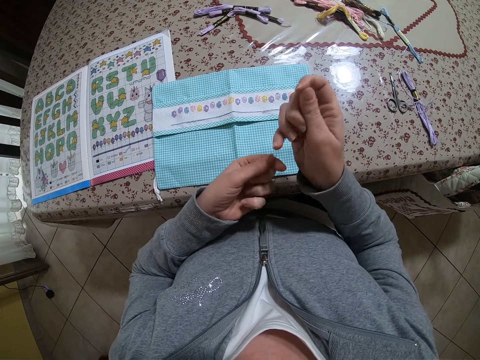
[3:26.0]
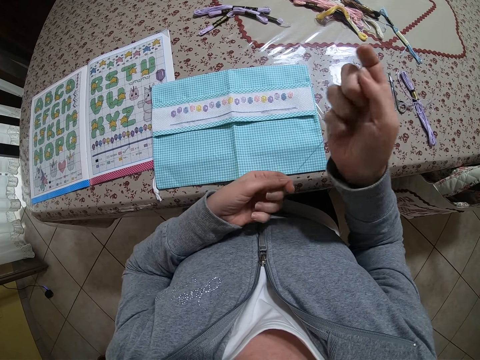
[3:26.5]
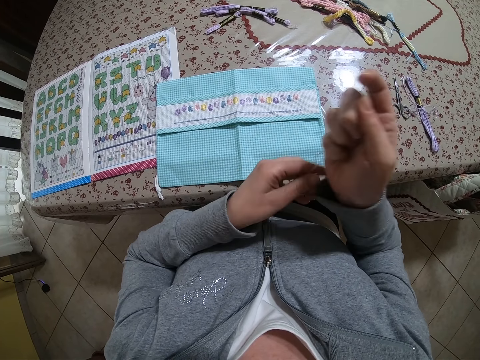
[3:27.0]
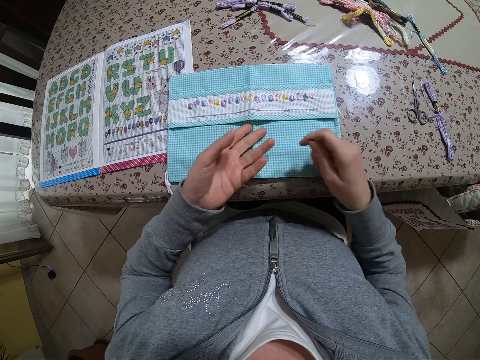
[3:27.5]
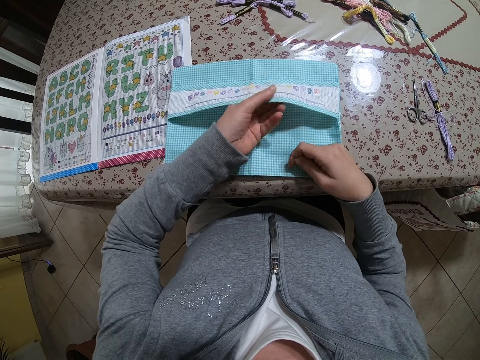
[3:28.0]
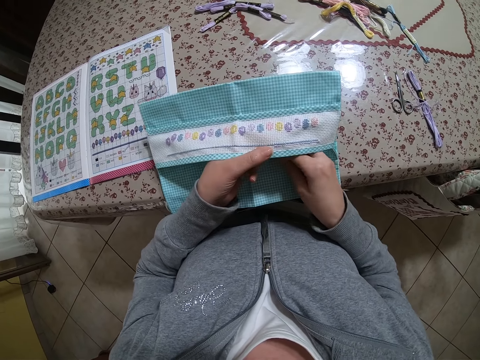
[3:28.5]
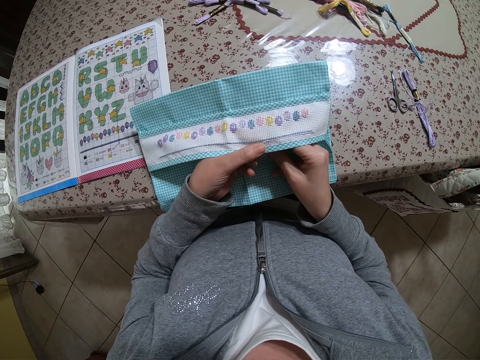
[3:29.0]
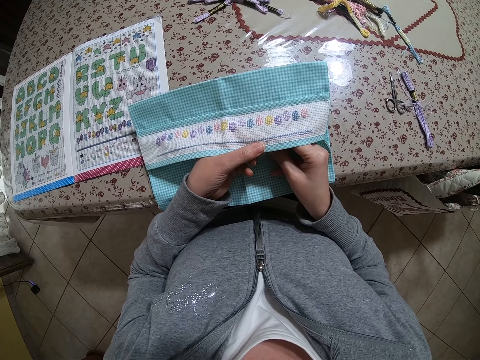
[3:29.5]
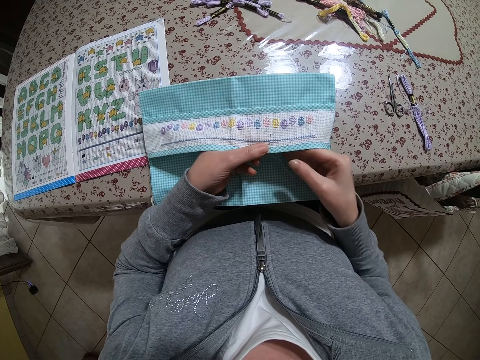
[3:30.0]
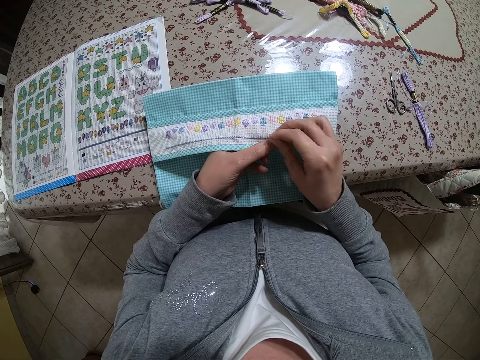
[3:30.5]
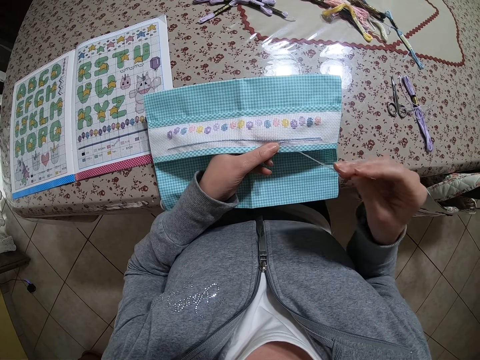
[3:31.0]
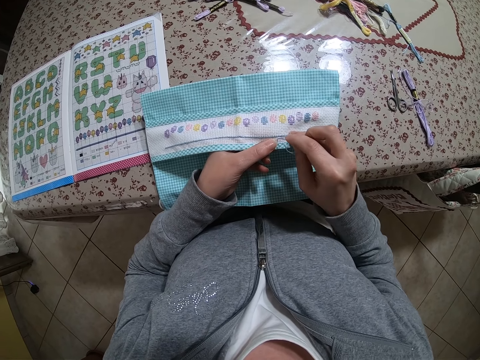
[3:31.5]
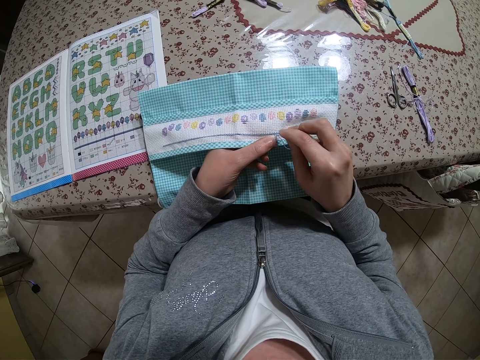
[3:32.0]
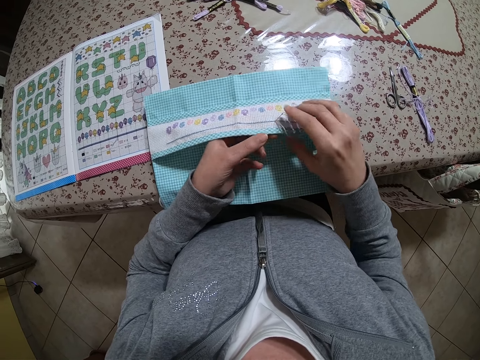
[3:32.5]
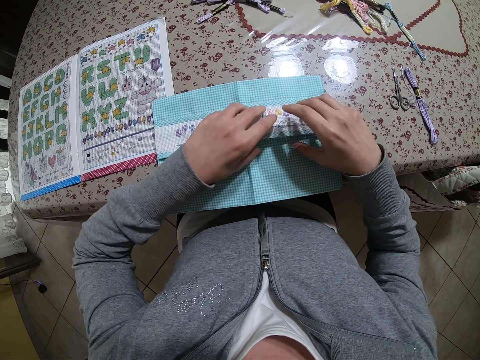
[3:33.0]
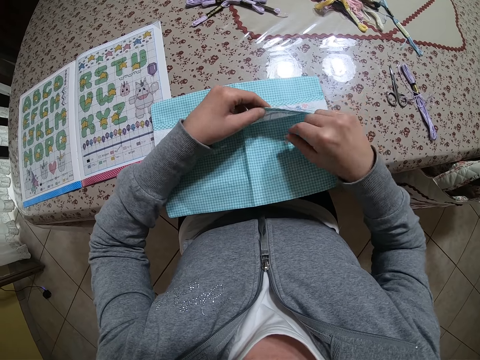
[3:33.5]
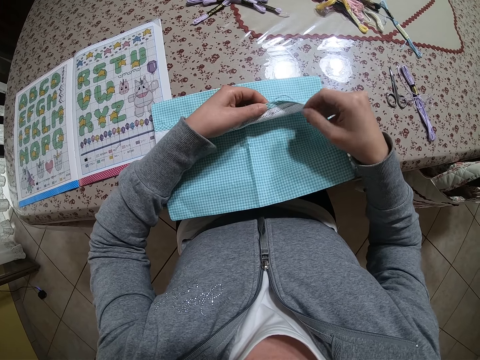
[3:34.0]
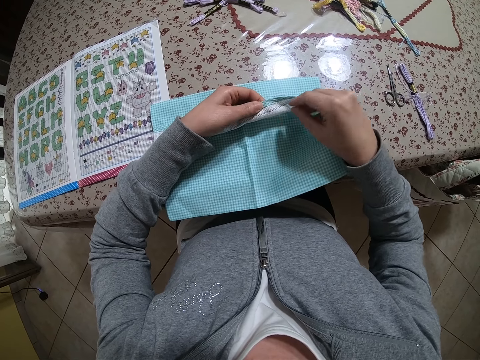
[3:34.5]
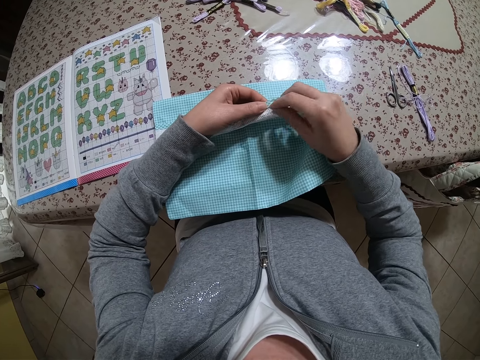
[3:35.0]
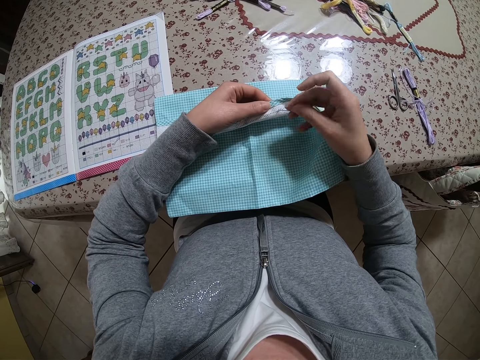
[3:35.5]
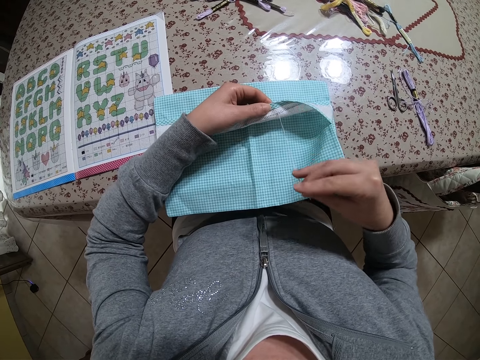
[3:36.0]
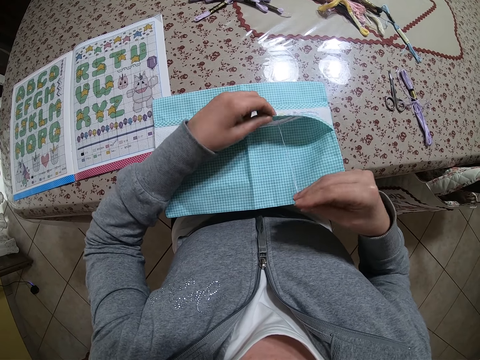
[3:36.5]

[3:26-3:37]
The camera wearer holds the fabric on the table with her left hand. She inserts the needle in the fabric with her right hand. She embroiders the fabric with both hands.

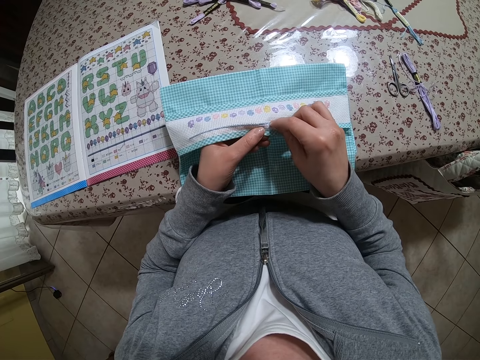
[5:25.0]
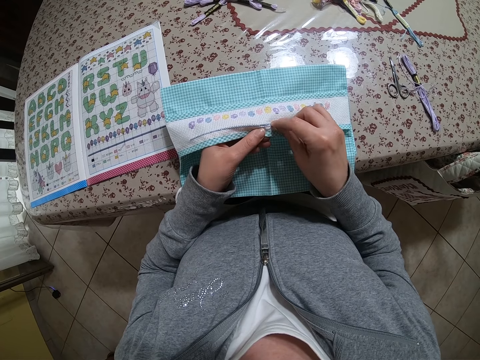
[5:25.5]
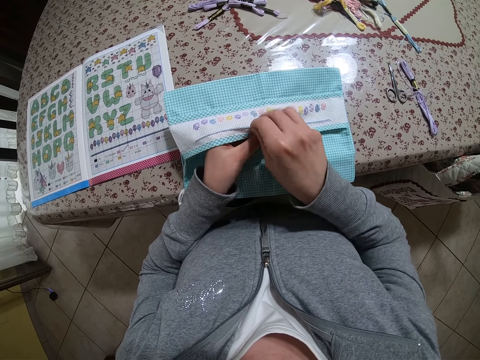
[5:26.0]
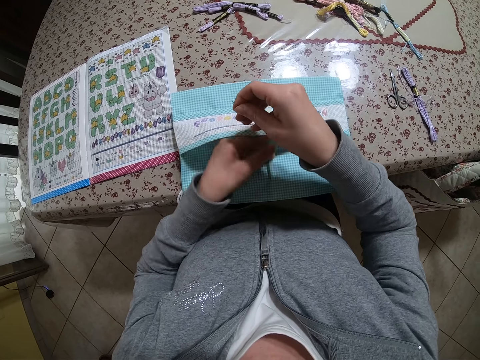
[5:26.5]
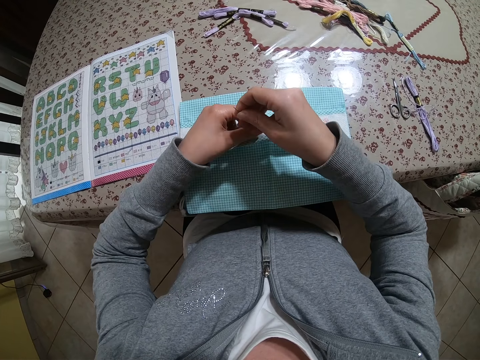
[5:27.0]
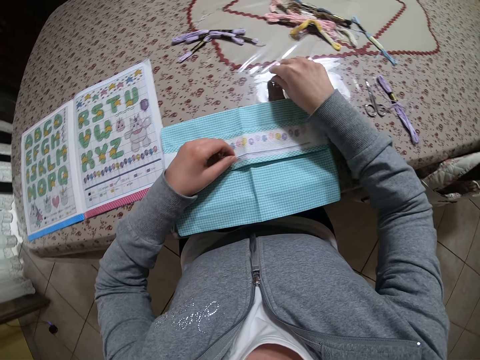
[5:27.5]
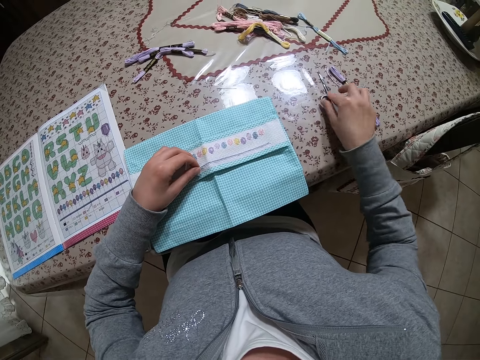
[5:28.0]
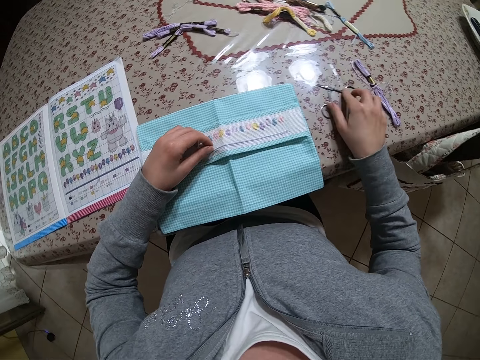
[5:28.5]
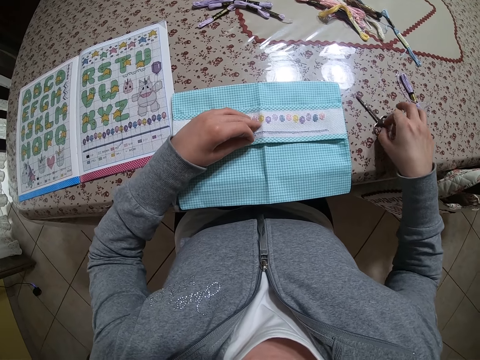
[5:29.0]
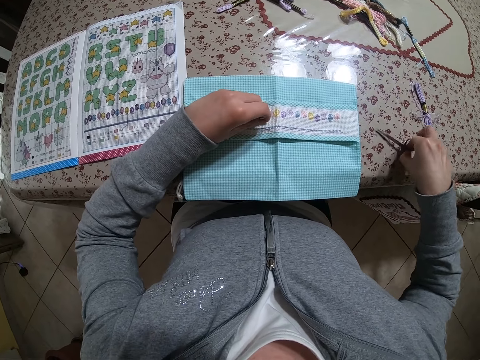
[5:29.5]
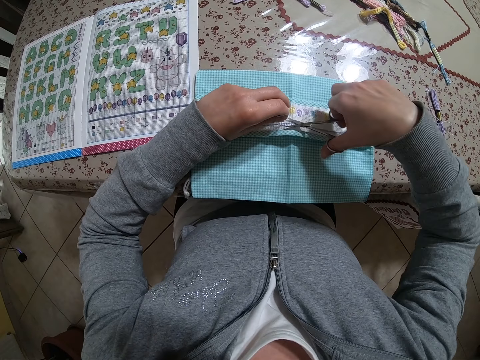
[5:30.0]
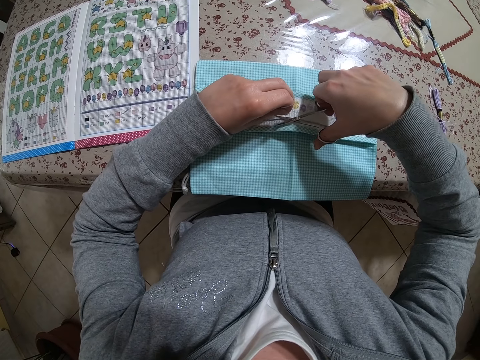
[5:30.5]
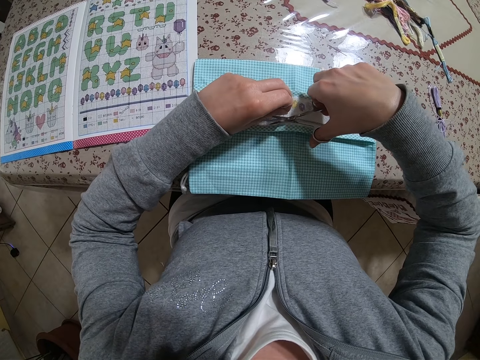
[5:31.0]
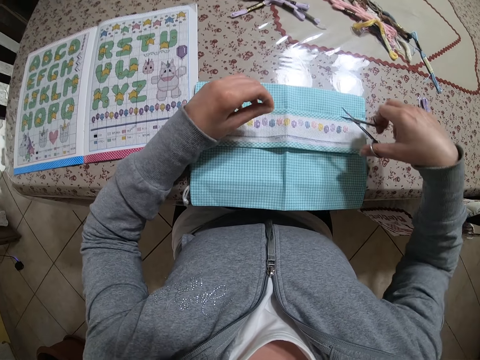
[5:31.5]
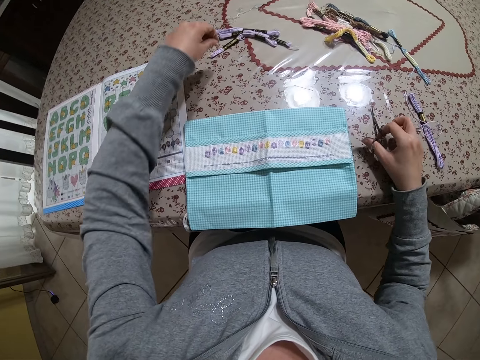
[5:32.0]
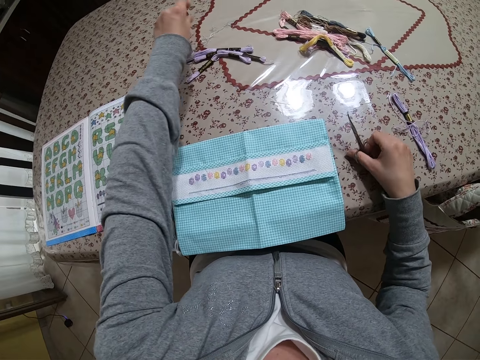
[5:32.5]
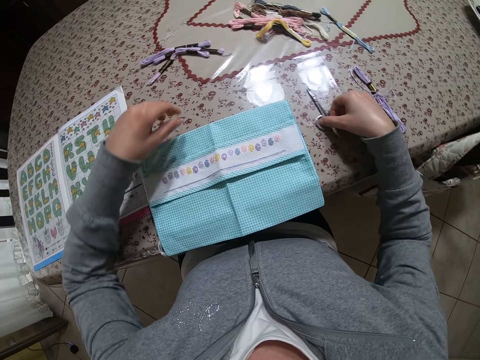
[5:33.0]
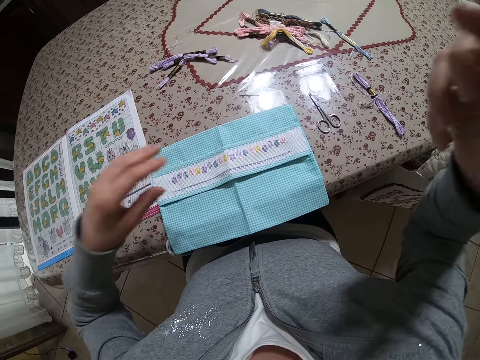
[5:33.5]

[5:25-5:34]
The camera wearer holds the thread from the cloth with her left hand. She places the needle in her right hand on the table. She holds the needle with her left hand. She picks up a pair of scissors from the table with her right hand. She cuts threads from the cloth with the scissors in her right hand. She places the piece of threads in her left hand on the table. She puts the needle down. She places the pair of scissors in her right hand on the table.
